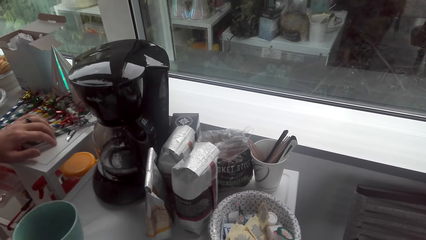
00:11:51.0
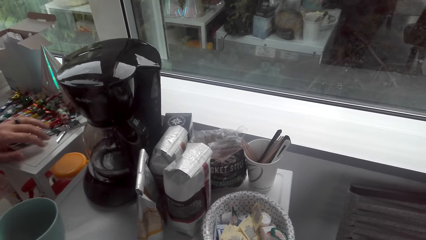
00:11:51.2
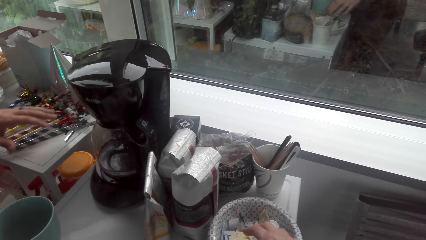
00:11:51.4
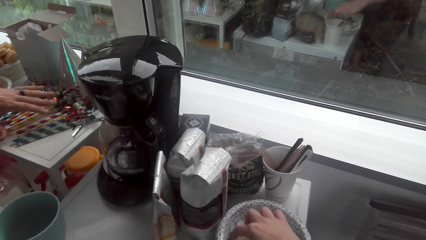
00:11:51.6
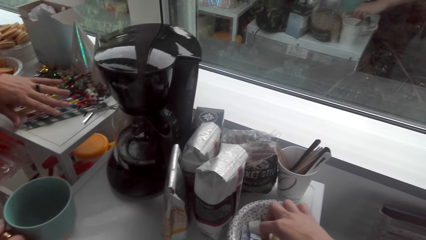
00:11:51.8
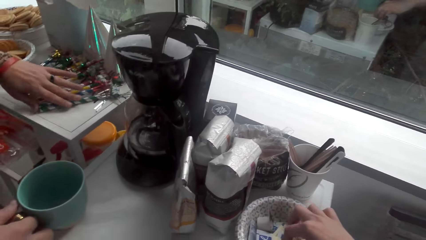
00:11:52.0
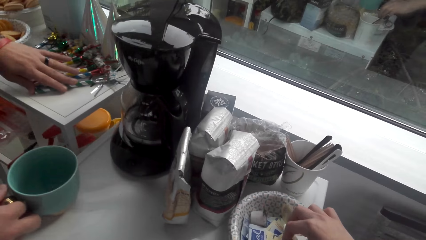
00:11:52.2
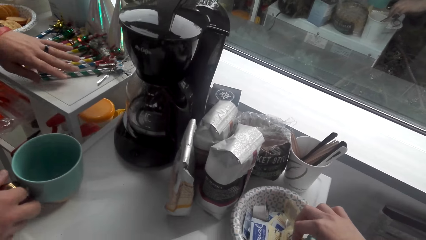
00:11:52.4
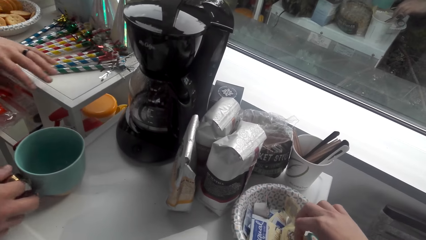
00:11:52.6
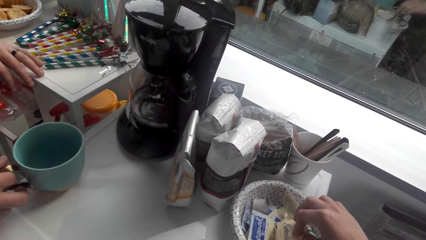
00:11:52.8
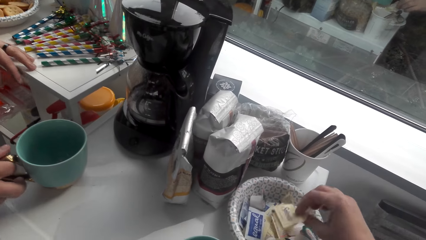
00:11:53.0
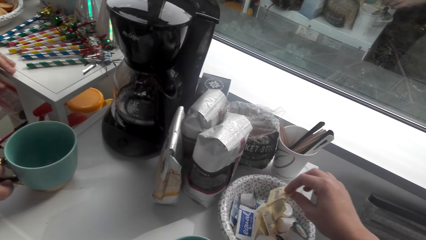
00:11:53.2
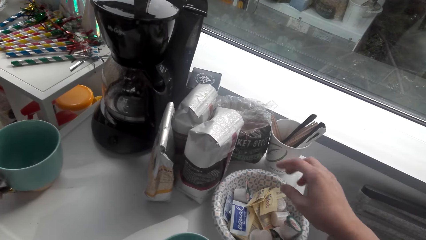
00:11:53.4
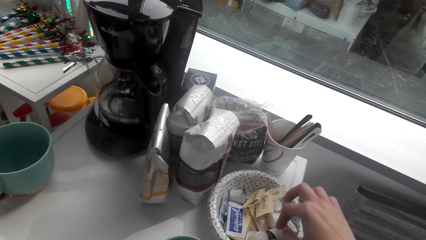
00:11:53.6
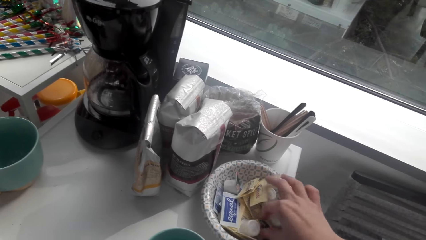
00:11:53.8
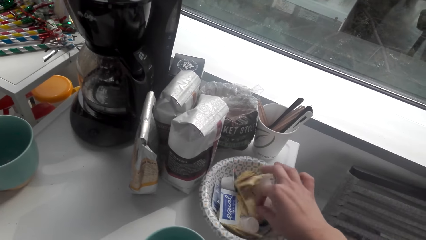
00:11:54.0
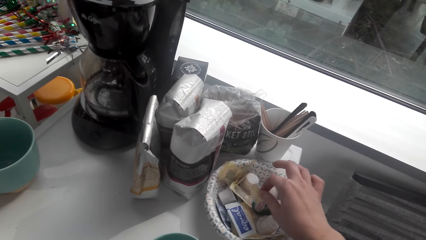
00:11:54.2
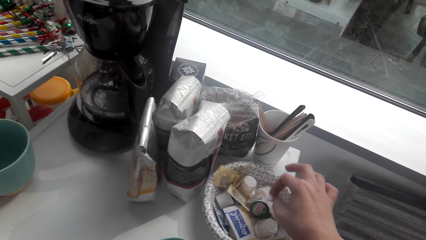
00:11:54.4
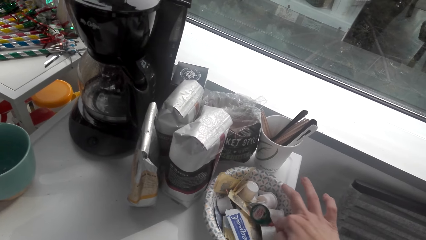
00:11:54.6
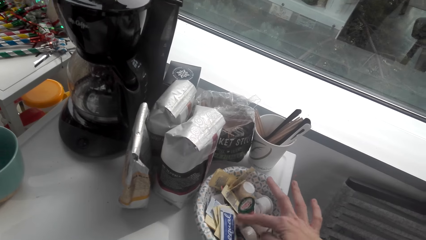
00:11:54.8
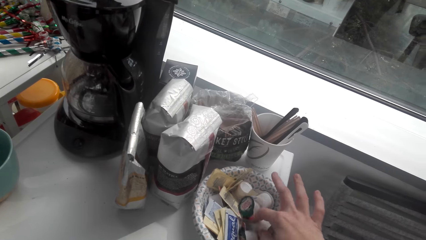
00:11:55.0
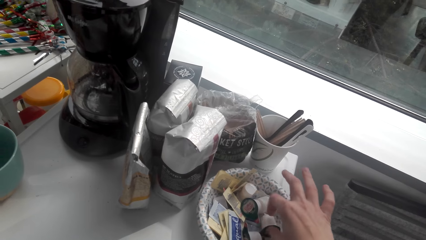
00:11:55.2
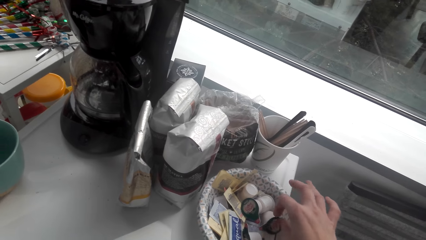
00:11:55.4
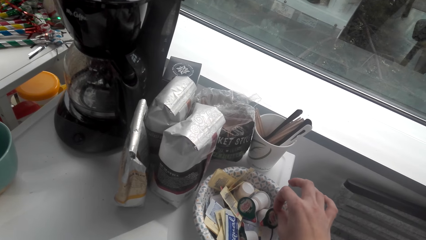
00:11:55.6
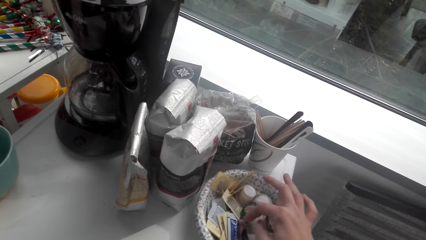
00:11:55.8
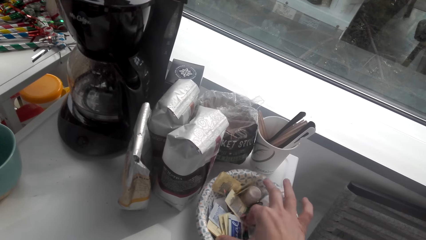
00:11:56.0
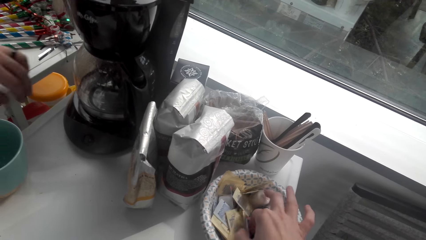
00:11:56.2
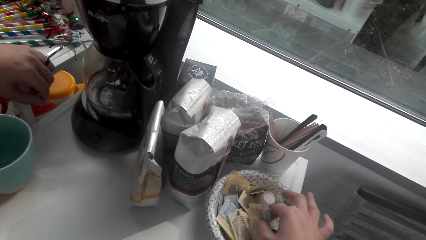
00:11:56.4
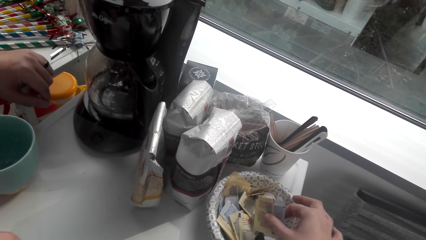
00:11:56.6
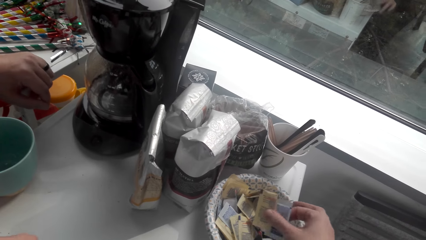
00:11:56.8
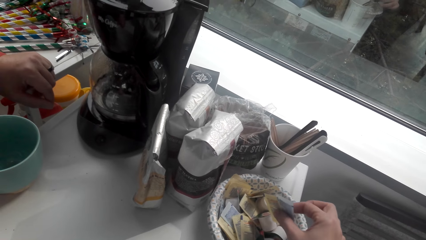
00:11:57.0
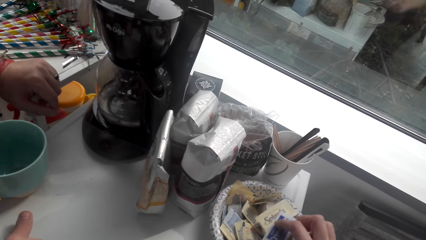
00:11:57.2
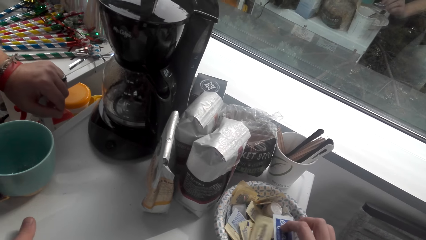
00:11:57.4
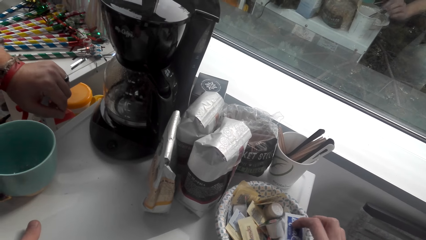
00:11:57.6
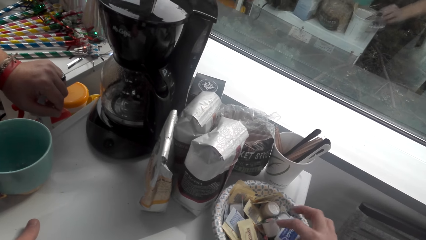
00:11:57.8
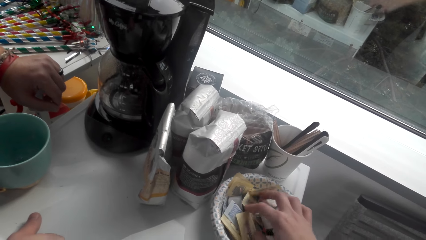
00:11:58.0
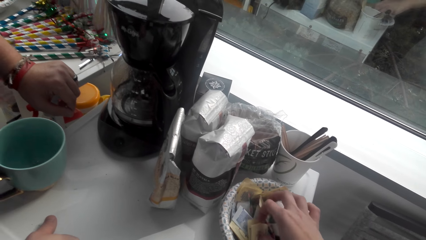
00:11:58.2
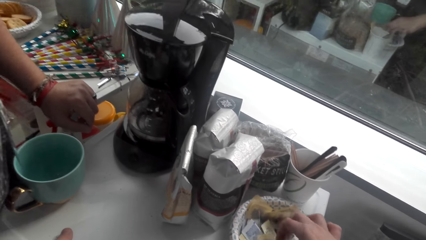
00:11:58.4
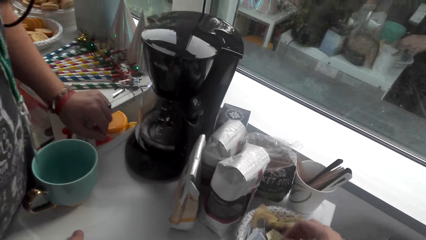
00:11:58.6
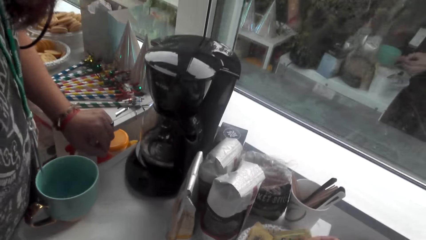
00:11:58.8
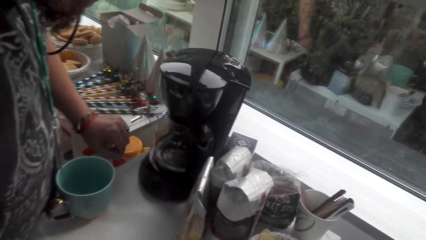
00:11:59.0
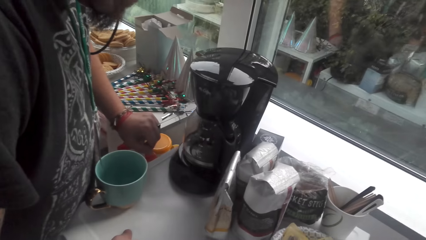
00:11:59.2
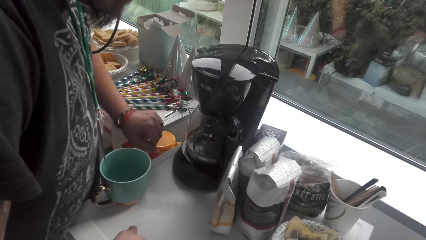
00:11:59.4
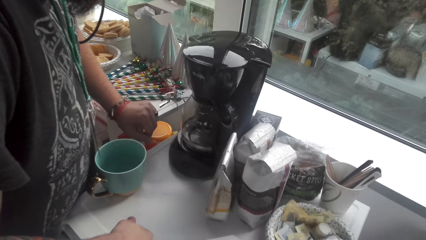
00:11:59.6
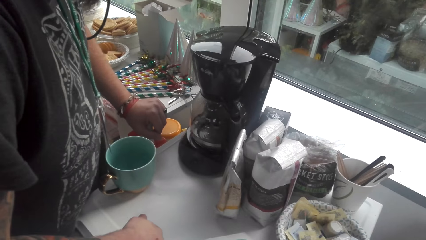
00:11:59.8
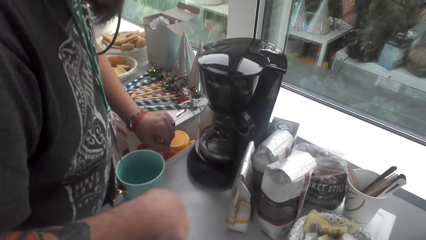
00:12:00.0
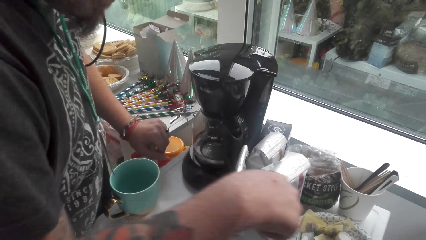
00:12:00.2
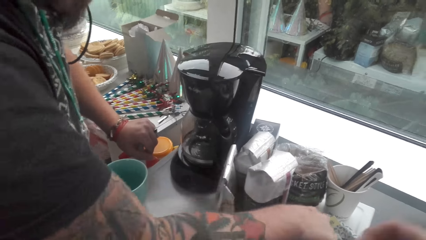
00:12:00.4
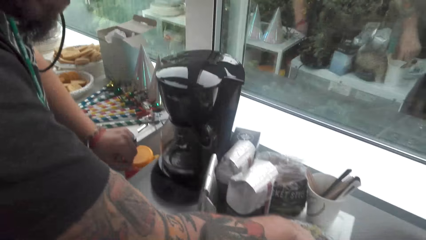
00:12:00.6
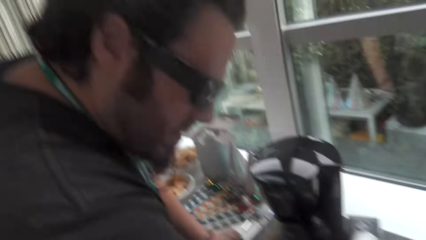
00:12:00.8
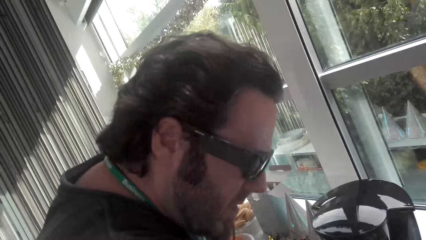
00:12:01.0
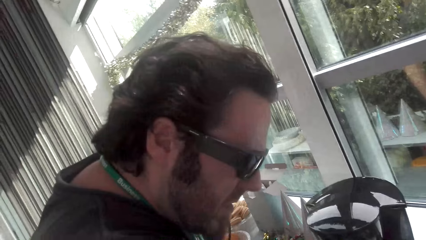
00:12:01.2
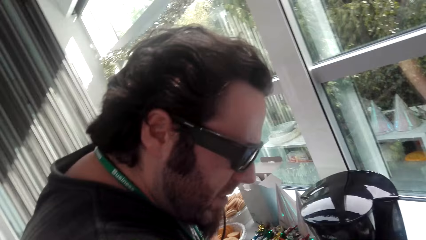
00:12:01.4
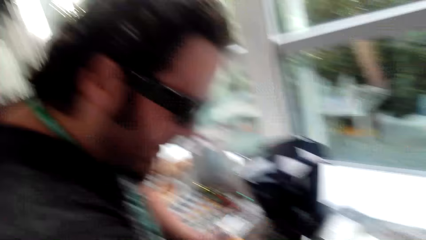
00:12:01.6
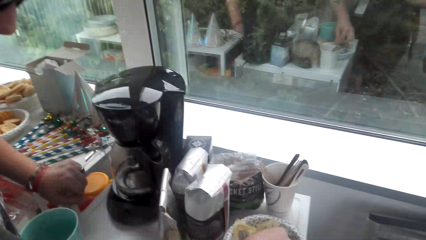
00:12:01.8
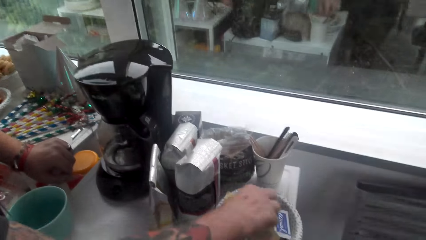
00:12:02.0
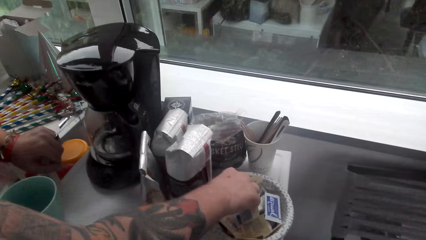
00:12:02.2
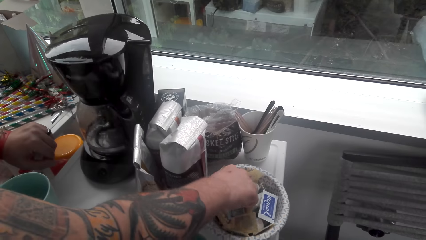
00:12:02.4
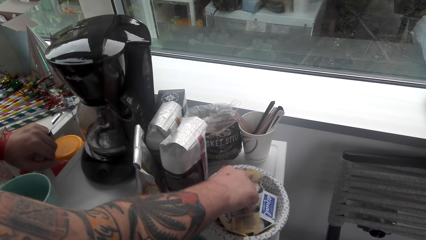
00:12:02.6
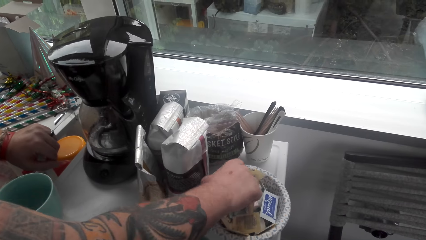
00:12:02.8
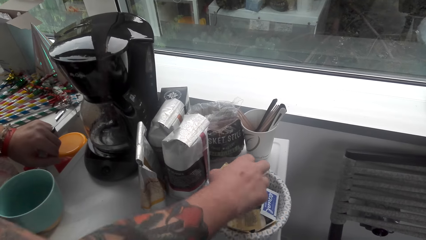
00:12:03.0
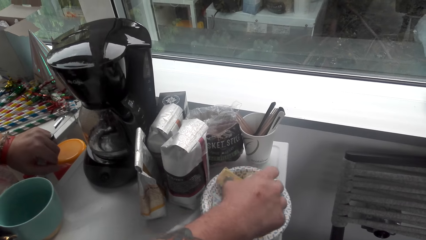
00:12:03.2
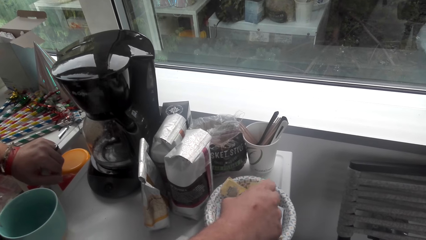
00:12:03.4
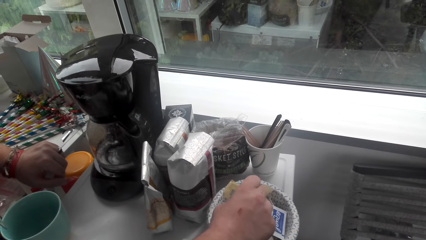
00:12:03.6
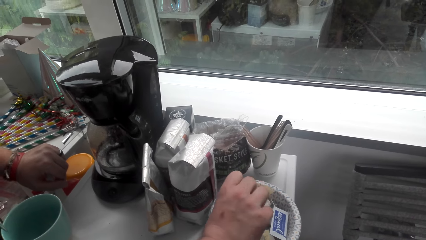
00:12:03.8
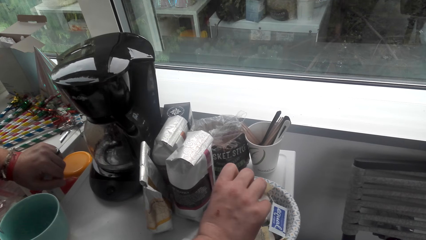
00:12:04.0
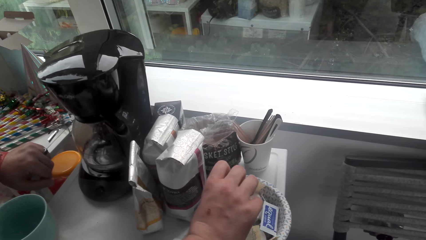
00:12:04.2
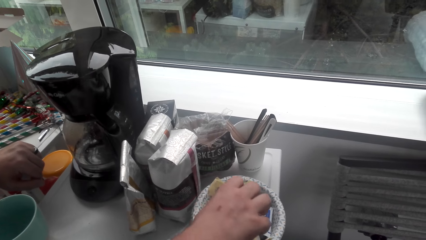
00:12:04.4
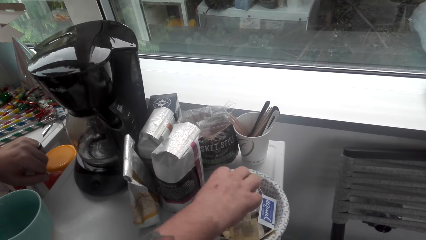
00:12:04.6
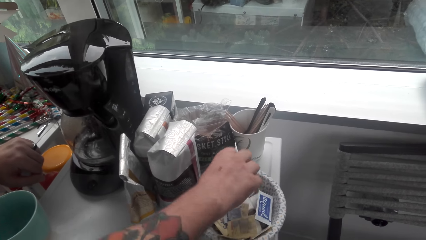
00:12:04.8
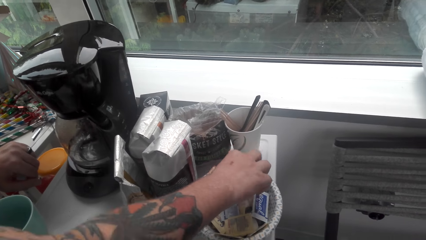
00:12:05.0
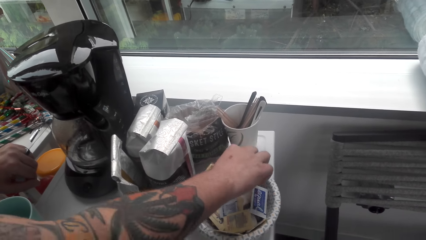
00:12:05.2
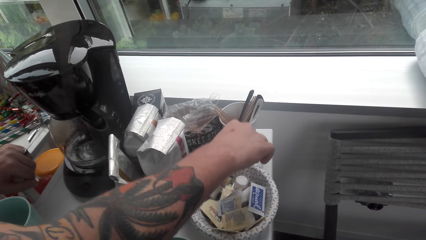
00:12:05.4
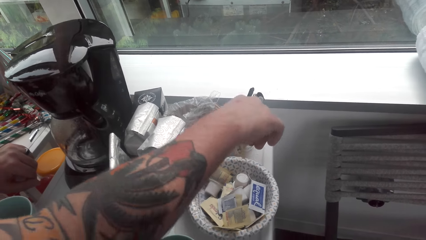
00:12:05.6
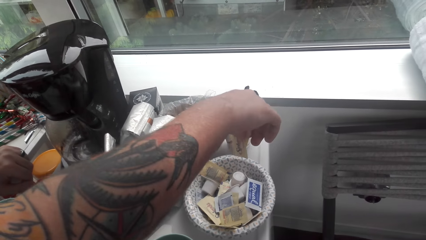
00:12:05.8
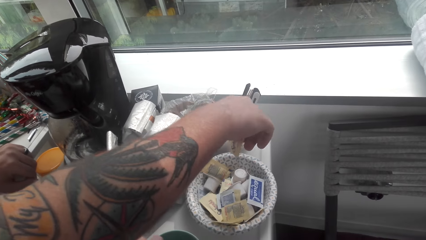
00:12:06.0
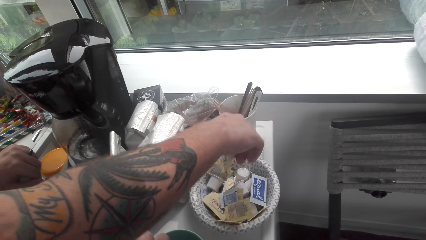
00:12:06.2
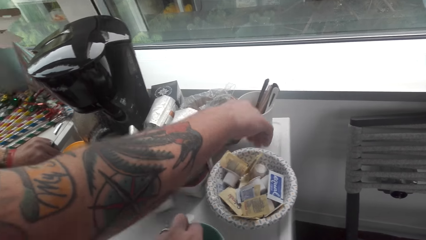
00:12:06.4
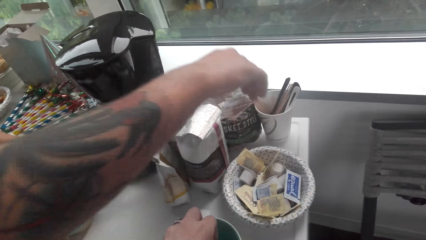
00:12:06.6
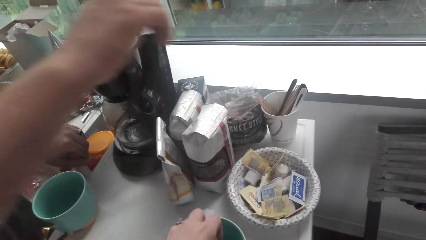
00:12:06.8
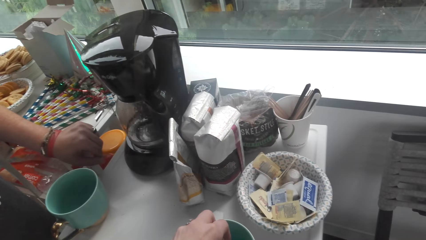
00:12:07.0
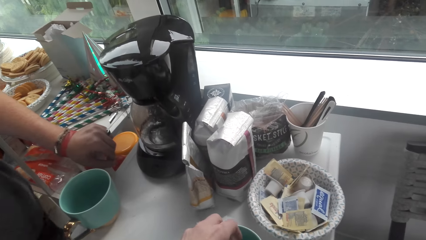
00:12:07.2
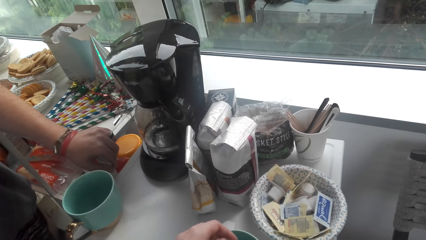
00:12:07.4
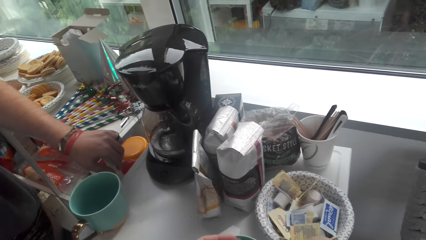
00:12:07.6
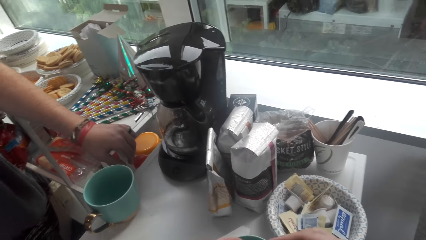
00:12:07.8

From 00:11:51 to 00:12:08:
The man moves a mug. The camera wearer goes through the sugar basket. The man picks up the cup. The camera wearer picks up something. They converse with the man. The man picks up something, goes through the sugar basket and converses with the camera wearer.
